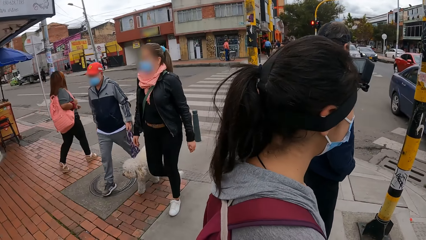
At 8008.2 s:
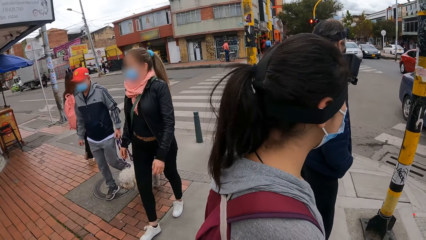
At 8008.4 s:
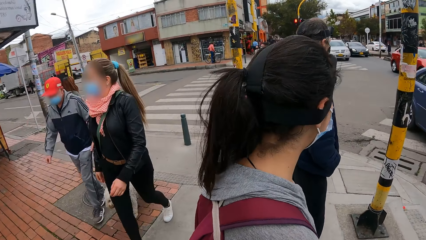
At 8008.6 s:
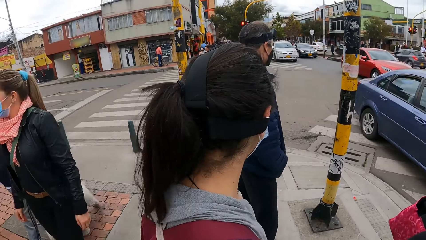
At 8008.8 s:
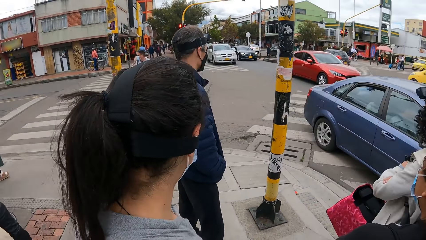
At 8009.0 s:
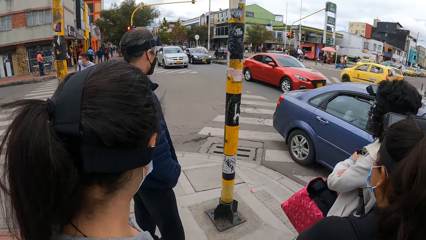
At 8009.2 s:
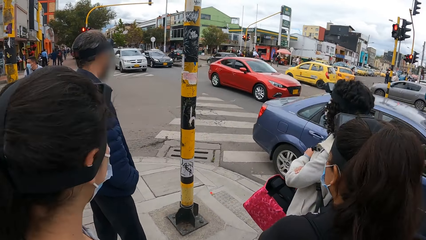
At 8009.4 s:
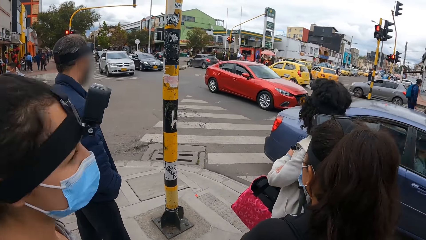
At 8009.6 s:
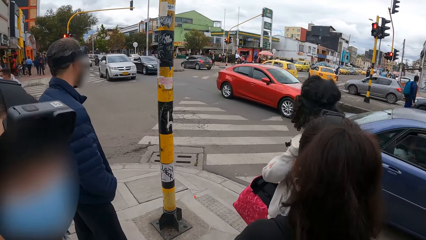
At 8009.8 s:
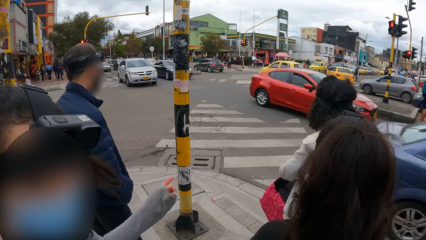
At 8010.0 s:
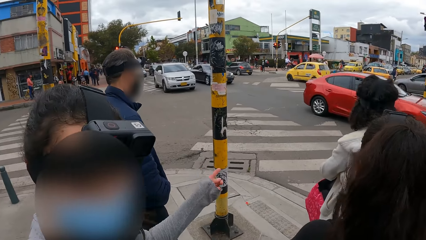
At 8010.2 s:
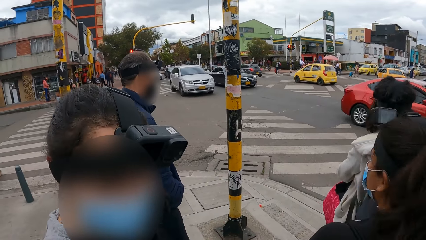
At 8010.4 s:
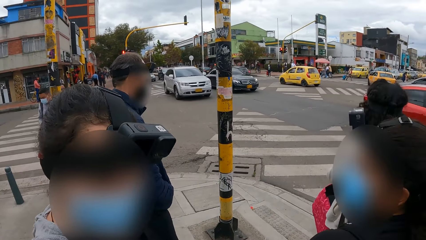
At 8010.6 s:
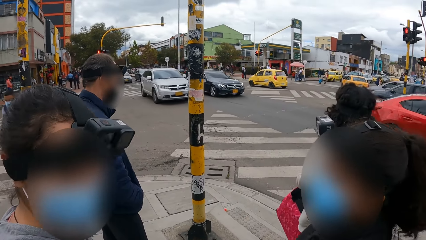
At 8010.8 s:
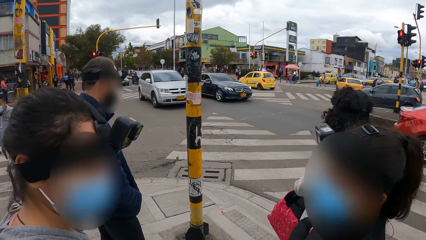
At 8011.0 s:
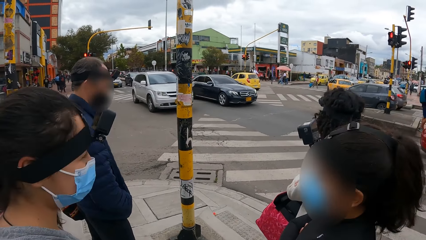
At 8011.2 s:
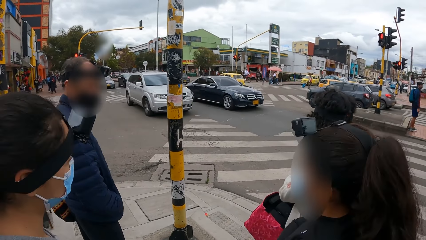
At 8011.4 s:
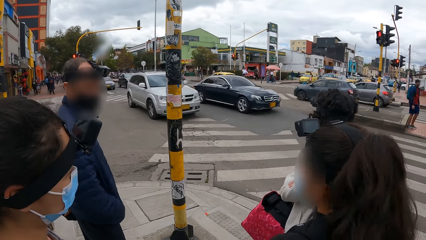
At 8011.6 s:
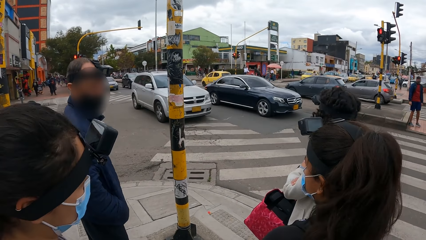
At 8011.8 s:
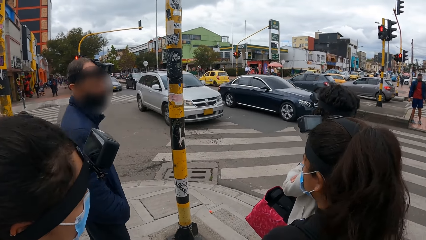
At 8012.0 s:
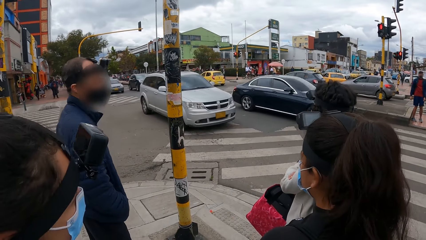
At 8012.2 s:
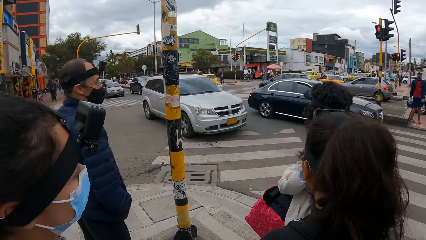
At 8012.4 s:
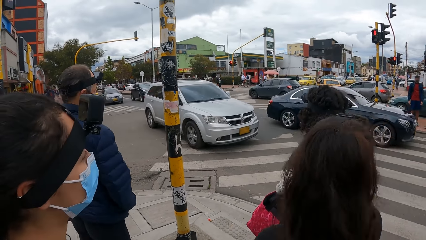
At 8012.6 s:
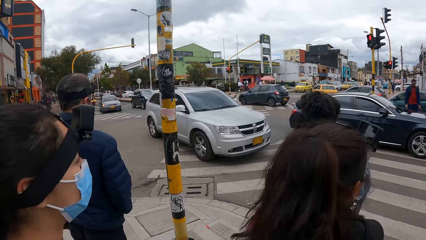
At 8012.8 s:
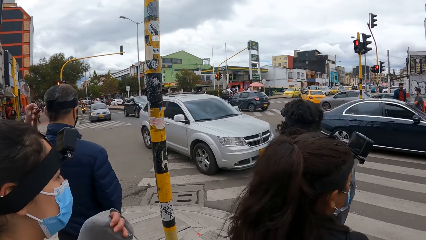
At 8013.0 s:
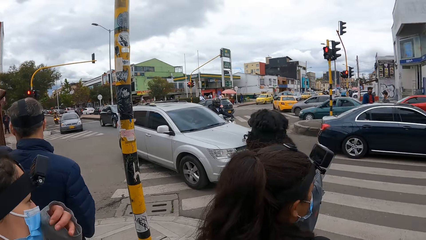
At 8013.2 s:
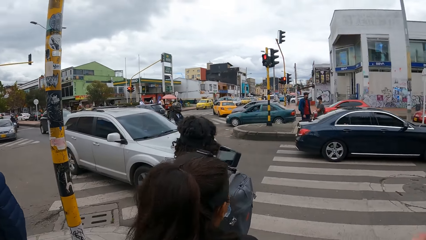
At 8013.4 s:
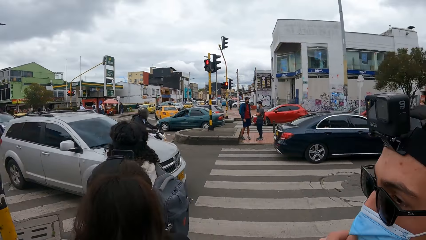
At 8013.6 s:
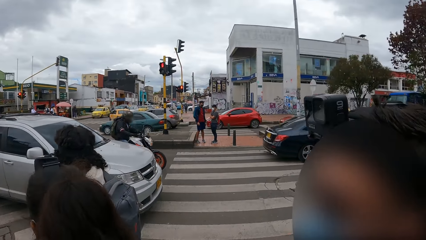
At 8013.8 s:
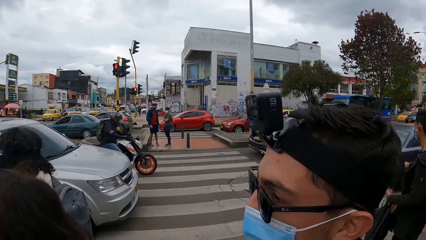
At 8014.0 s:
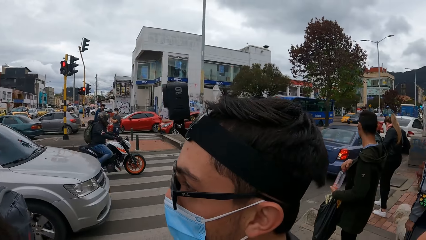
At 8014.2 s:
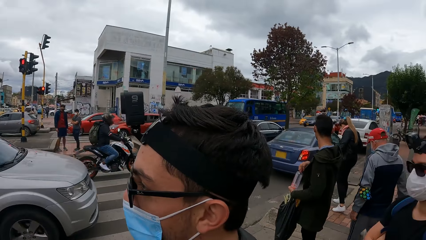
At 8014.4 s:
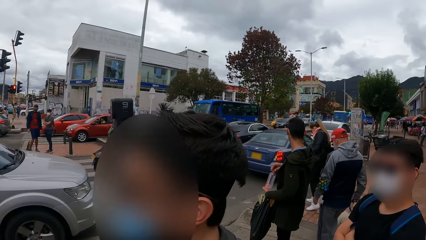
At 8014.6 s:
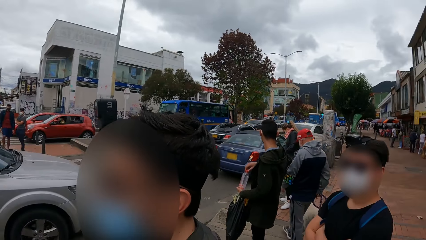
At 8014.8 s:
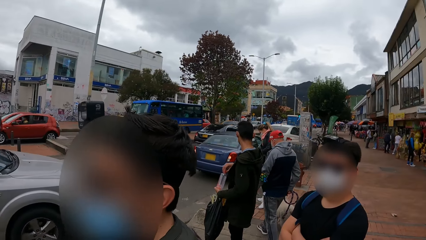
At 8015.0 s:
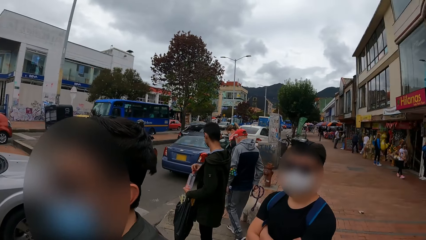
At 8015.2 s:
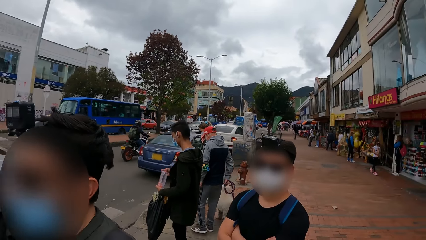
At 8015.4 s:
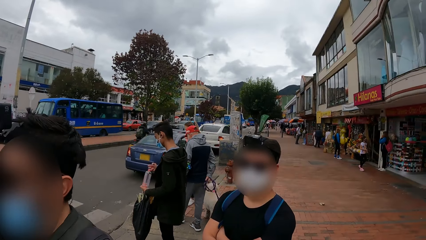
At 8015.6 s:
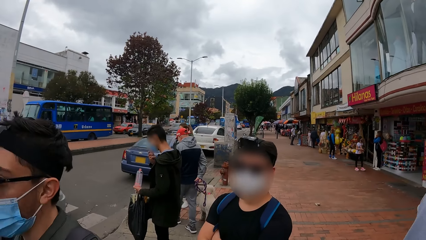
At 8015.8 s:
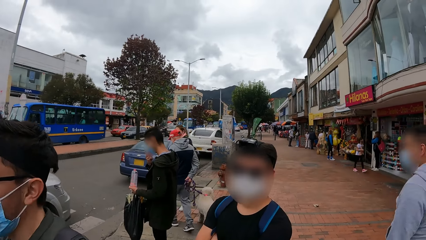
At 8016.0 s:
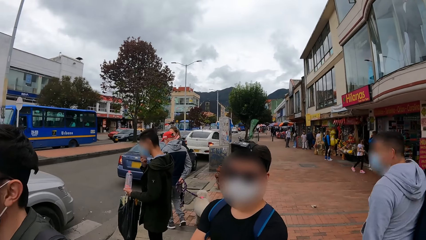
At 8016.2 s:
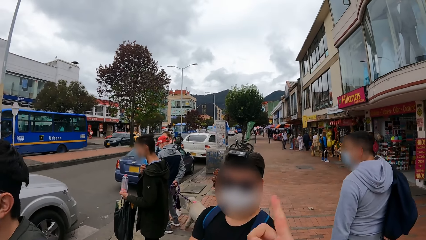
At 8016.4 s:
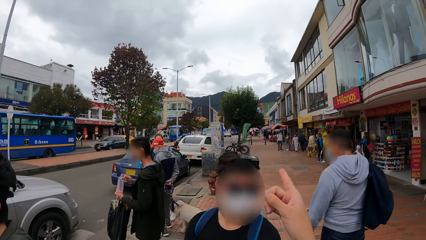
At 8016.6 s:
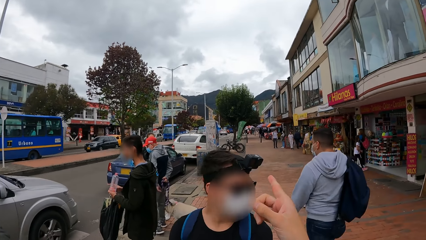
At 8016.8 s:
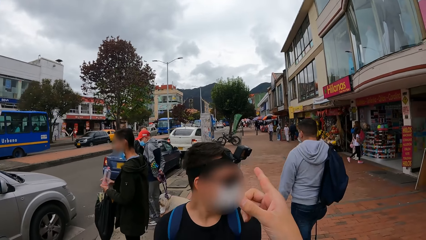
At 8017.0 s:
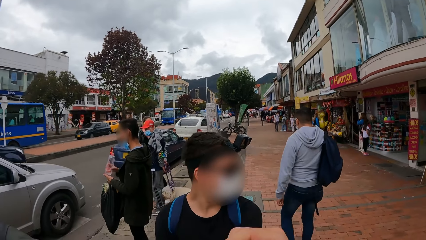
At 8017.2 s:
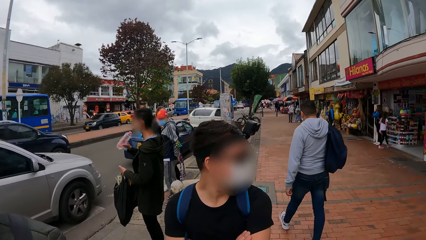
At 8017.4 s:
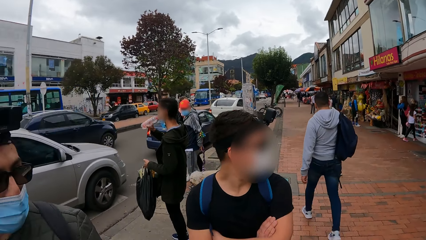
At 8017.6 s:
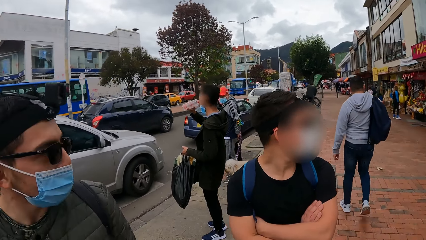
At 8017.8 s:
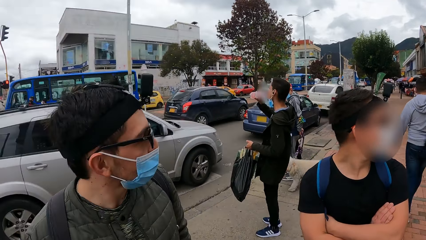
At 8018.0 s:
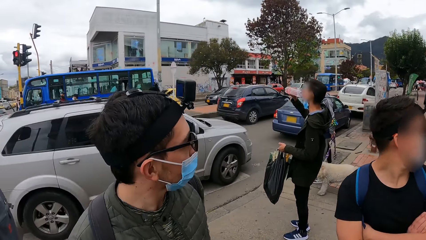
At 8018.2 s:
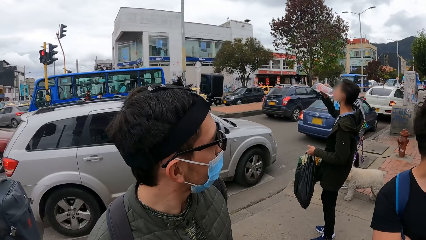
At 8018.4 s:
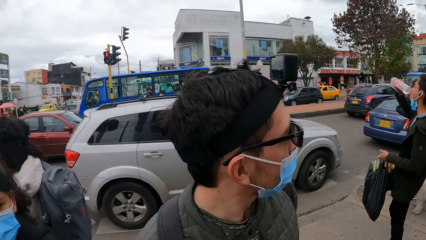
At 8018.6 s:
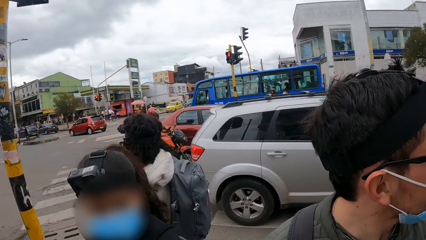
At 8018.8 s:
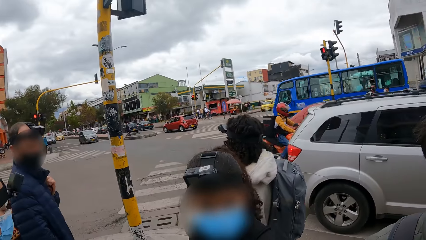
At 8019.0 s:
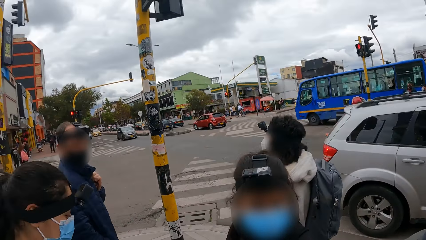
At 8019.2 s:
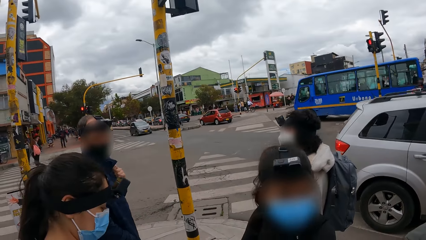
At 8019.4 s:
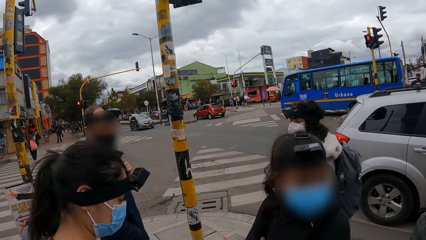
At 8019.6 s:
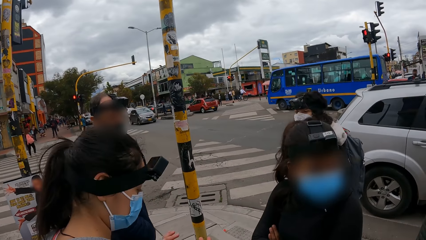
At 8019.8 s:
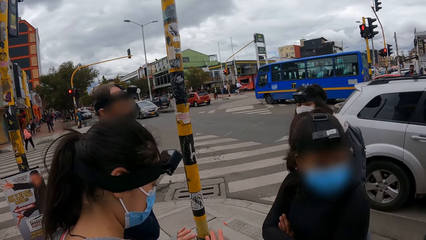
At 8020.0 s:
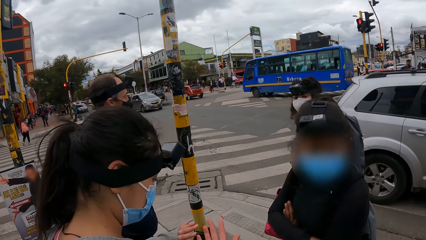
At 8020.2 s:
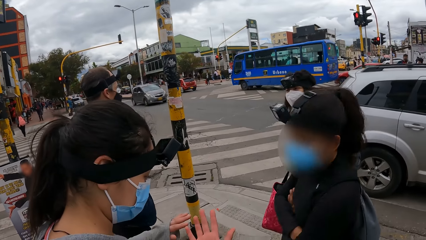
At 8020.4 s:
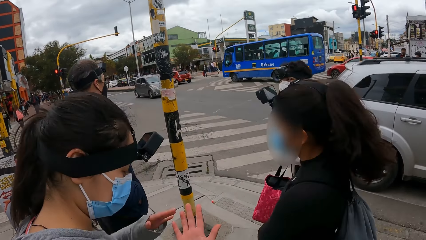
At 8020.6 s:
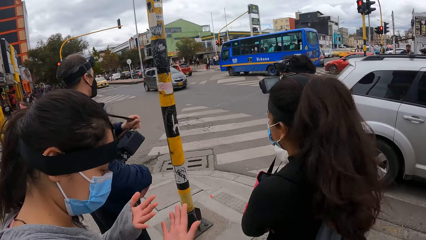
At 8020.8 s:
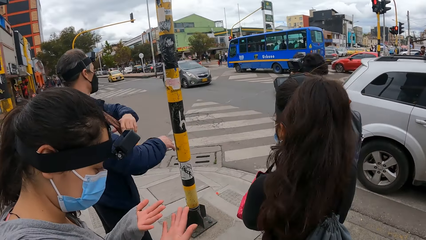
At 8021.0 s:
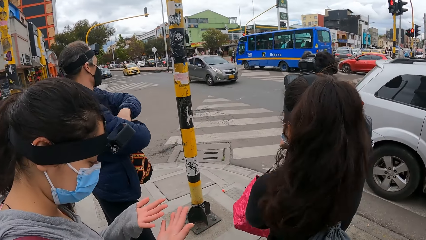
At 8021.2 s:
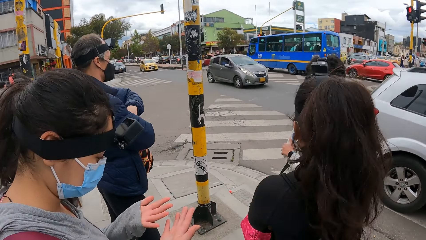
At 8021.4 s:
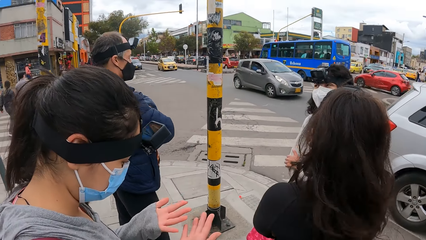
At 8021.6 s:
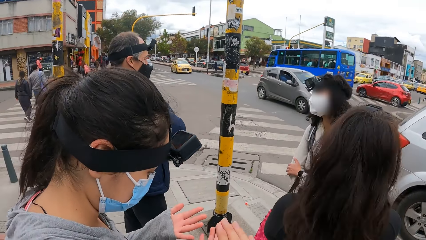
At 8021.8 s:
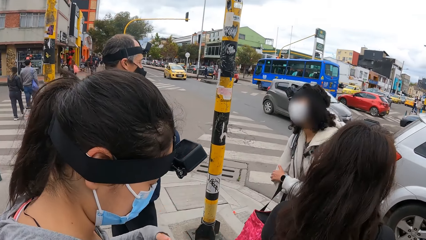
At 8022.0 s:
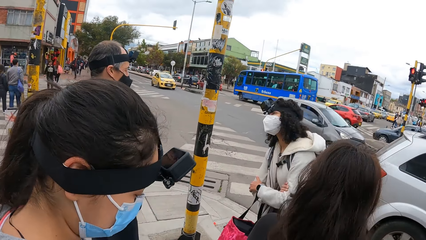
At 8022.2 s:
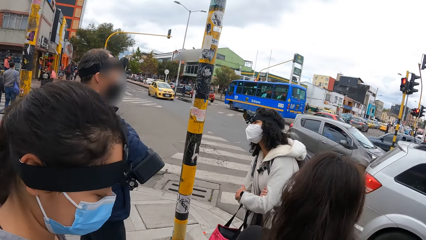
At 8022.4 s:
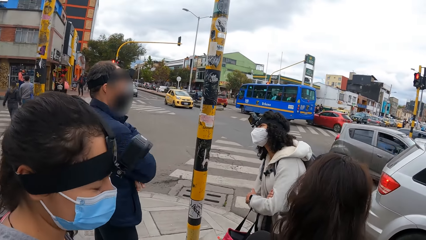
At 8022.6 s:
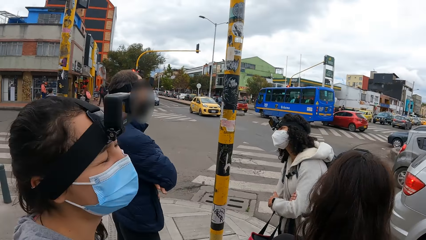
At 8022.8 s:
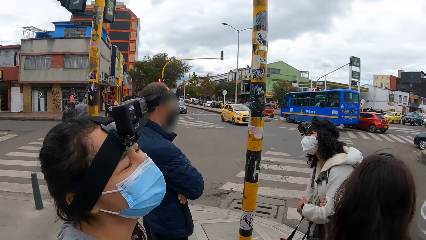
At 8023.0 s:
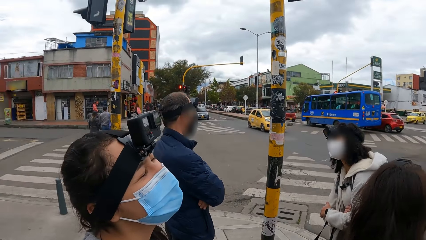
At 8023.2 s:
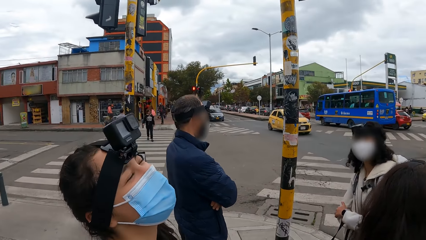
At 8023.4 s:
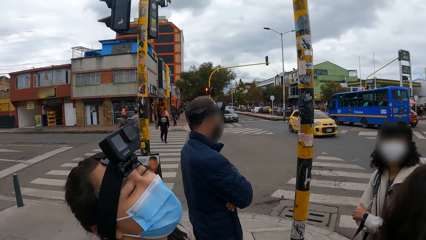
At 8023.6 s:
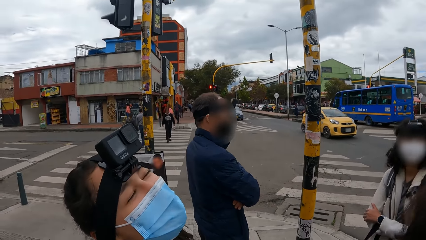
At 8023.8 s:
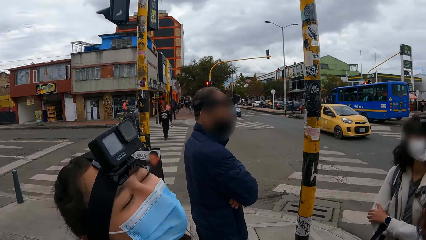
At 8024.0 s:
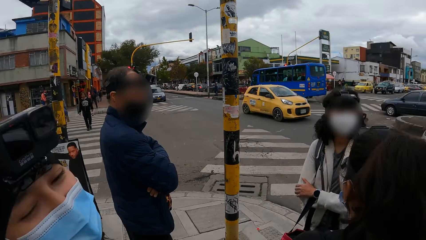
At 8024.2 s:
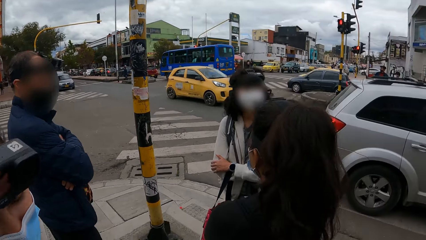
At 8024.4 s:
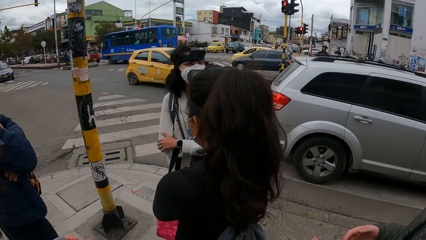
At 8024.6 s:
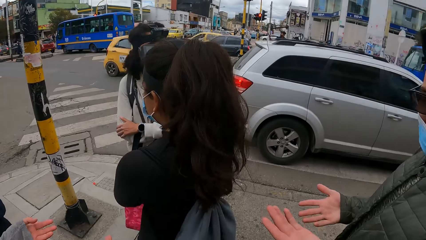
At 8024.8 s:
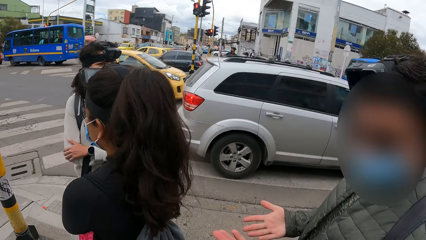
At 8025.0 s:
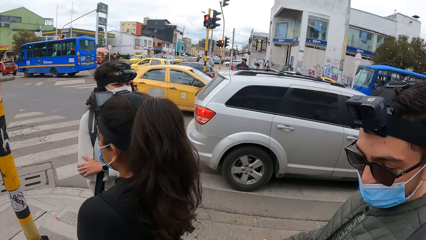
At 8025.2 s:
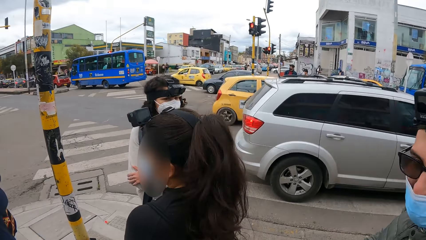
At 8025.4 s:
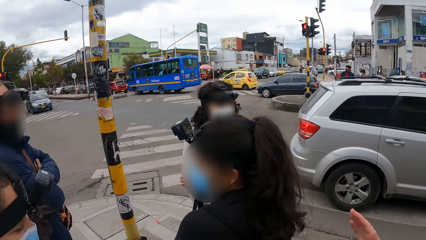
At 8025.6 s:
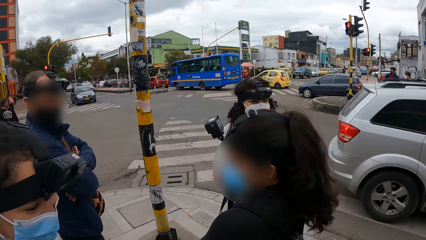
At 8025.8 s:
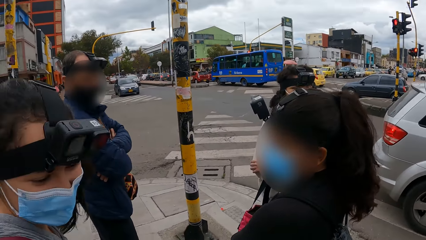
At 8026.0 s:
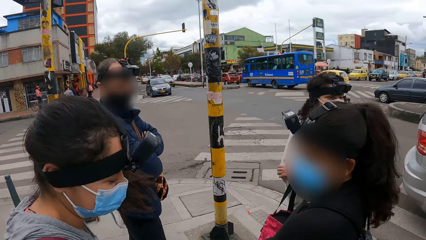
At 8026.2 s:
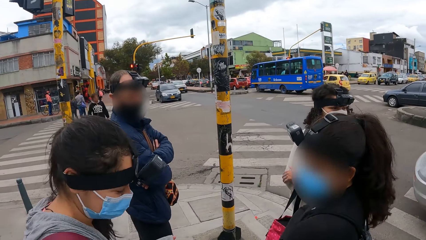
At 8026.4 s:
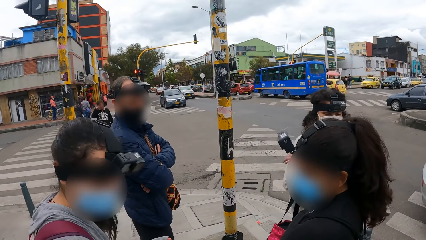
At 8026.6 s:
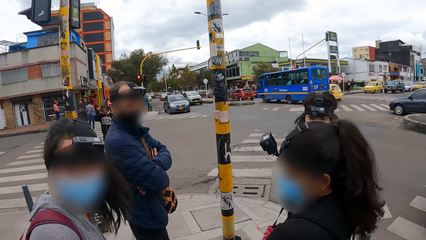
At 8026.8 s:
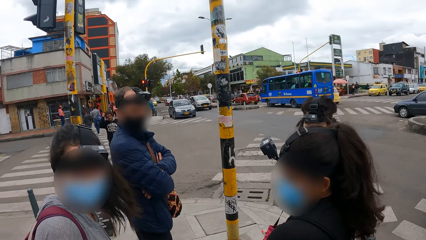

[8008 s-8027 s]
A woman interacts with the camera wearer. A woman beside the camera wearer touches a face mask on her face with her left hand. The camera wearer stares around. They point with a finger. A man and another man turn around. The camera wearer looks around. The first woman stares at her hands. Another woman looks around. Another woman stares around. The other man looks at his hands. The first woman interacts with the camera wearer.
